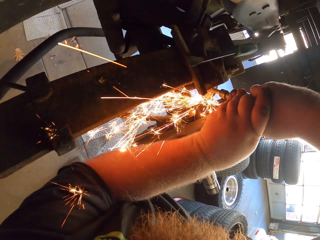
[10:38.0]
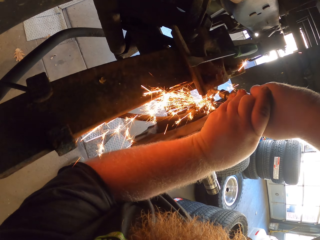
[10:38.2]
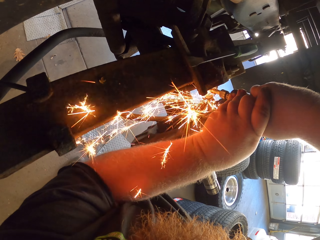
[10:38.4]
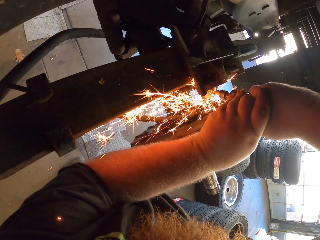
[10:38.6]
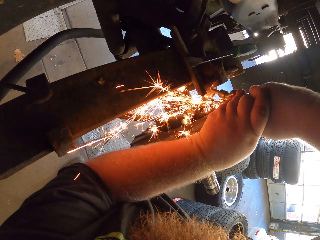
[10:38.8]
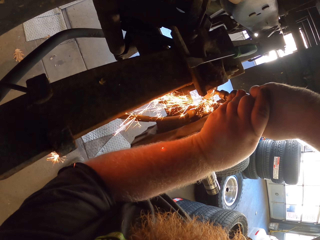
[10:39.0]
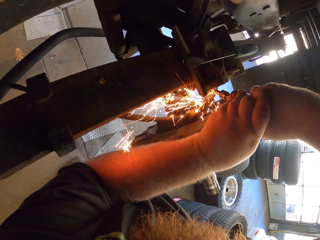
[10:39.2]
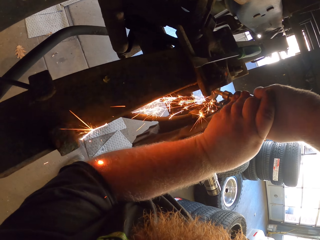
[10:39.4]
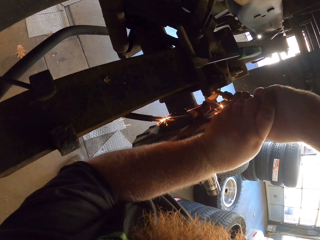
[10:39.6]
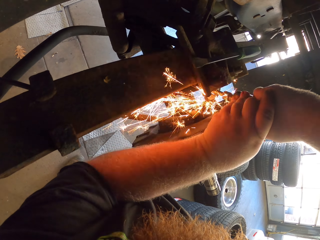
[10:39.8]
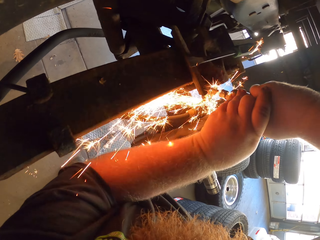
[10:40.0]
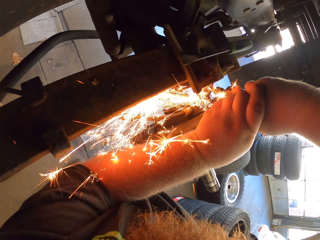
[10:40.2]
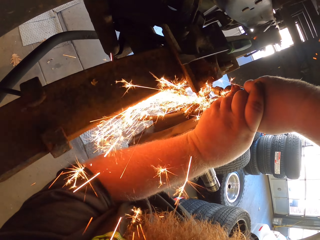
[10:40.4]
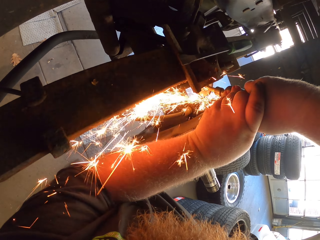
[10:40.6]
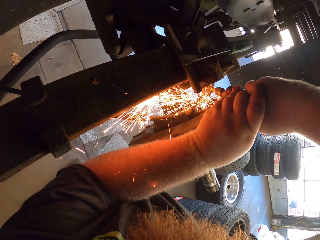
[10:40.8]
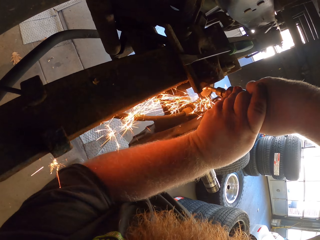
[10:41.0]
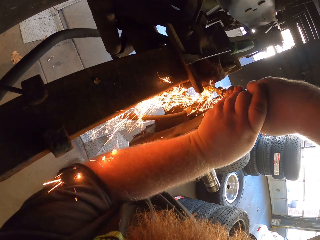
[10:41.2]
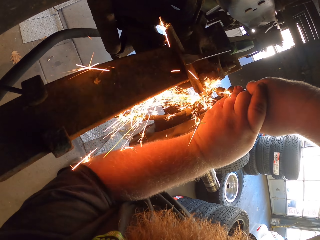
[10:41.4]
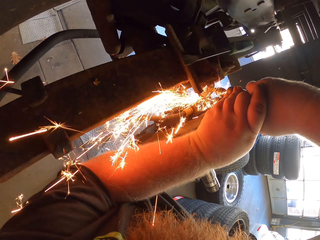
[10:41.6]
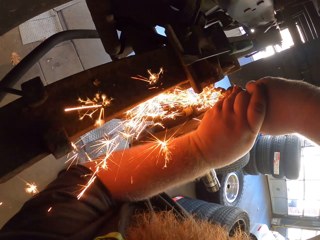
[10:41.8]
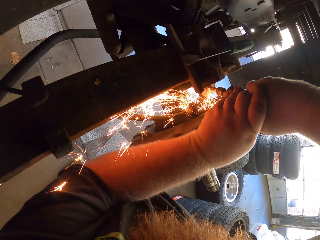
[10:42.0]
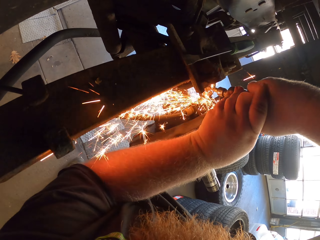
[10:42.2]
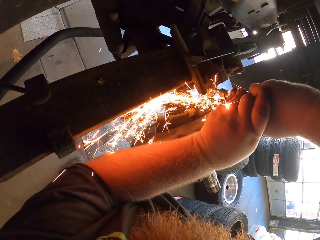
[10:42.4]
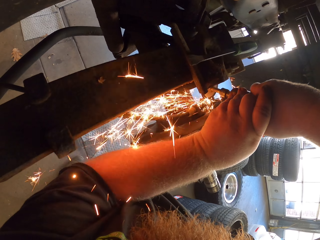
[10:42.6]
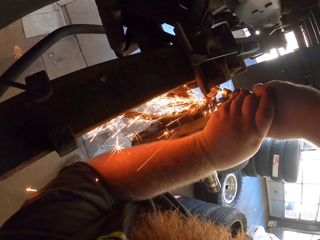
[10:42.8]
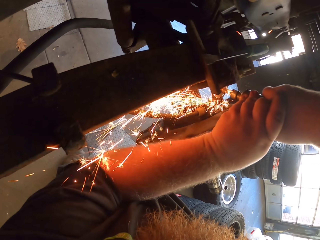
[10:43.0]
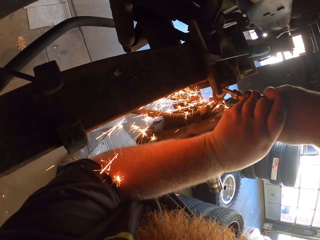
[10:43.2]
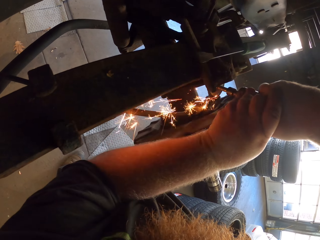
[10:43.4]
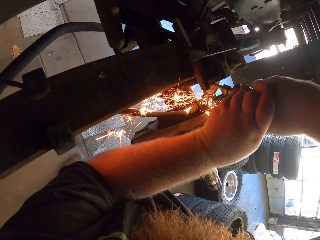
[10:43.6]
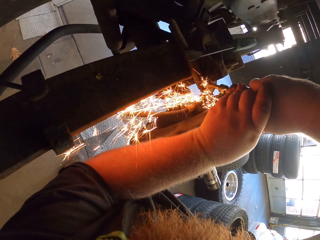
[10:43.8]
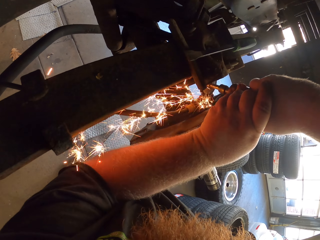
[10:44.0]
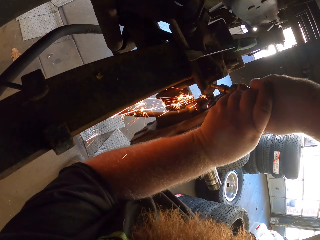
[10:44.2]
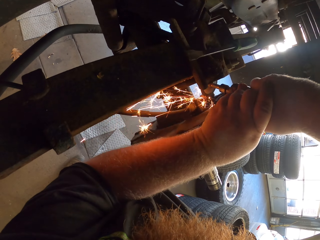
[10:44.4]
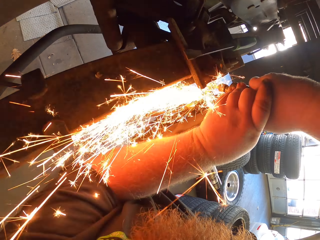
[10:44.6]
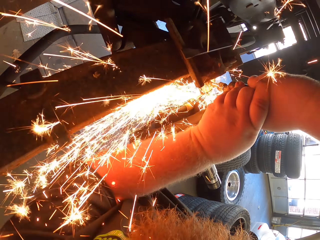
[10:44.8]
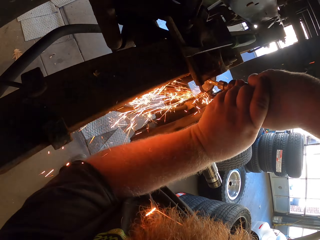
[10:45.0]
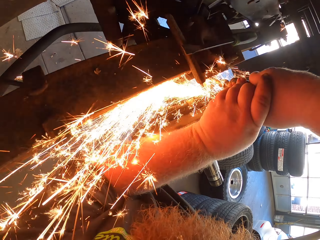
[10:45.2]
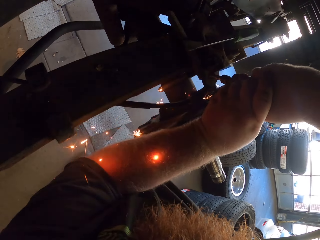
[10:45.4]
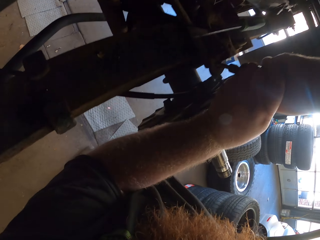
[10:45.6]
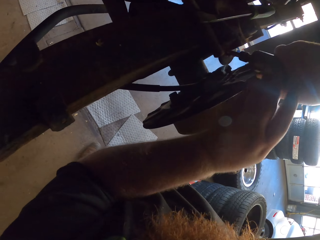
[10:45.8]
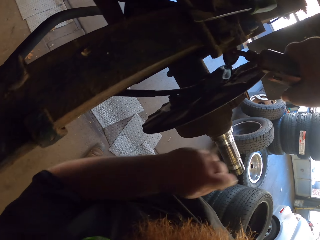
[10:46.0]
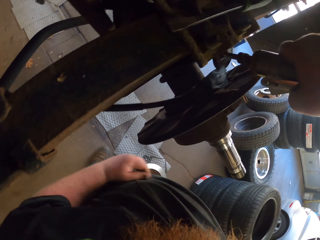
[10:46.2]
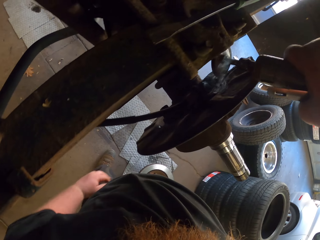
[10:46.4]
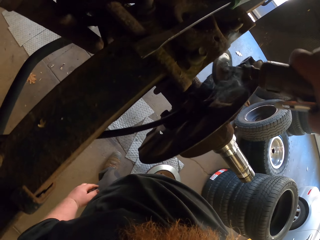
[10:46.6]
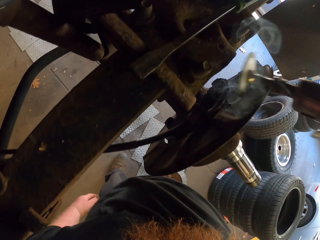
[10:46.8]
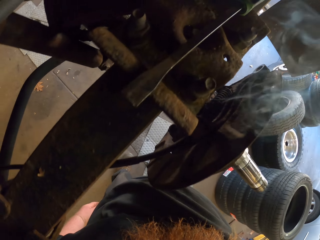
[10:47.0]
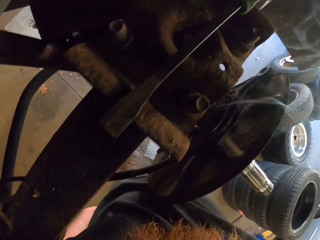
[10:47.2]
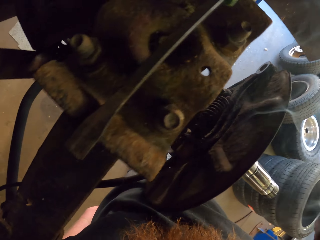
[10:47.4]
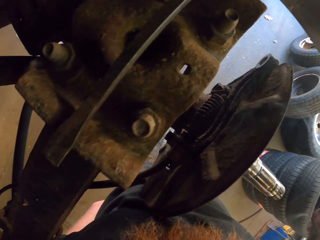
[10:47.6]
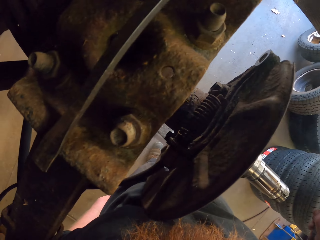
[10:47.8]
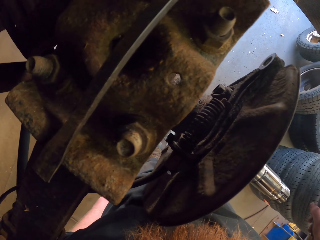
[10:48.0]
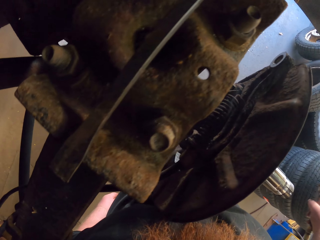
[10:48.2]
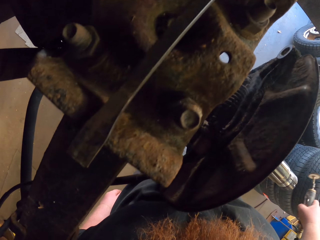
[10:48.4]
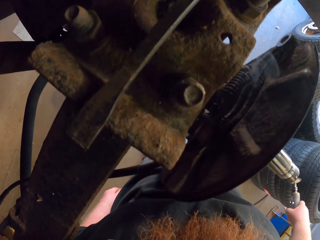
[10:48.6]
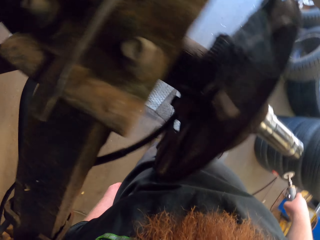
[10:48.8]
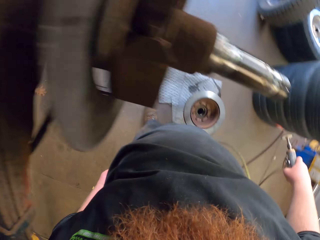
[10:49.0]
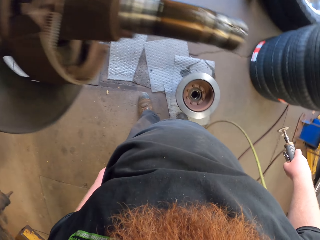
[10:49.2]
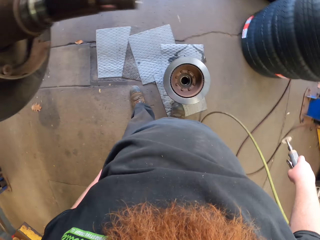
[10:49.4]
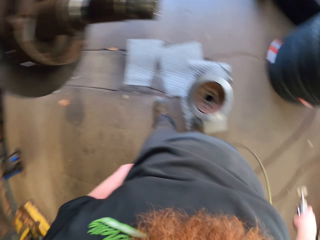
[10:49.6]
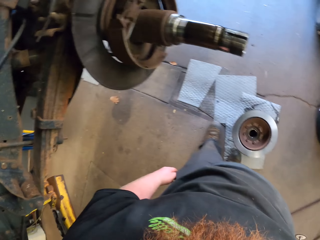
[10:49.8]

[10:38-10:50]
The camera wearer removes the grind cutting machine. They look around.

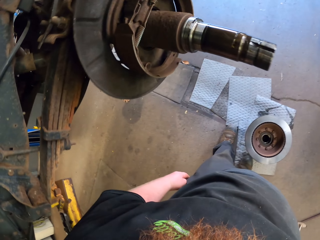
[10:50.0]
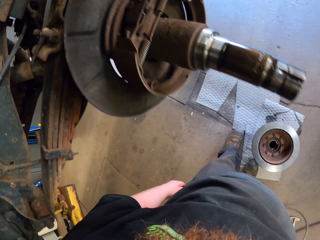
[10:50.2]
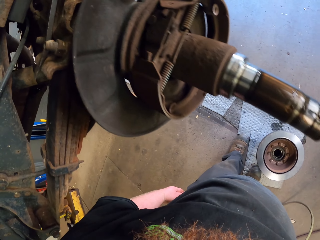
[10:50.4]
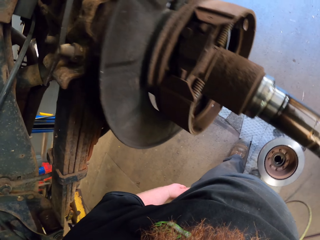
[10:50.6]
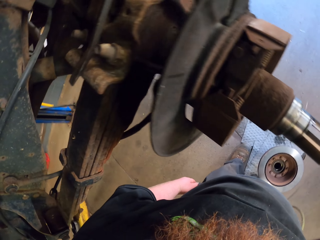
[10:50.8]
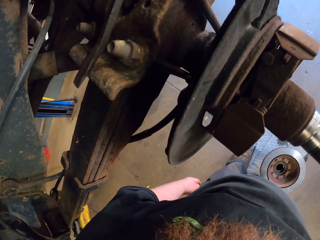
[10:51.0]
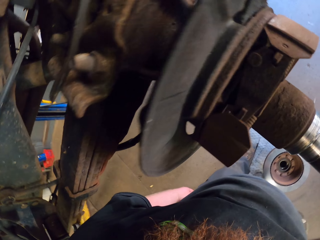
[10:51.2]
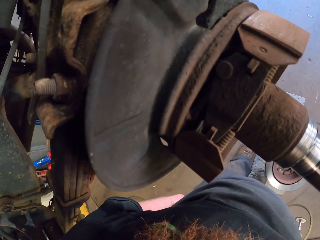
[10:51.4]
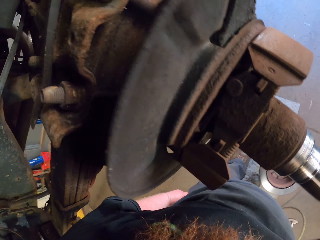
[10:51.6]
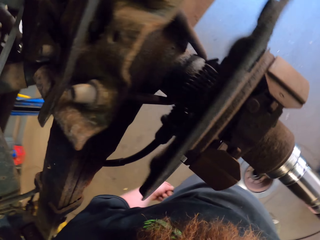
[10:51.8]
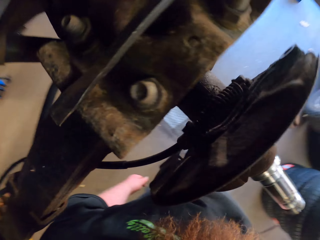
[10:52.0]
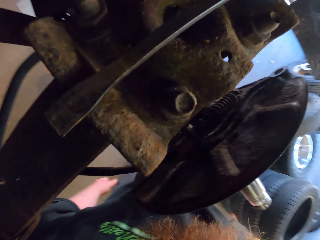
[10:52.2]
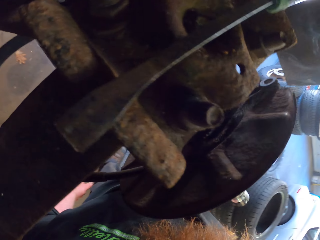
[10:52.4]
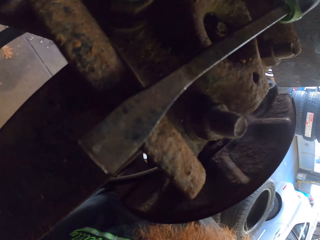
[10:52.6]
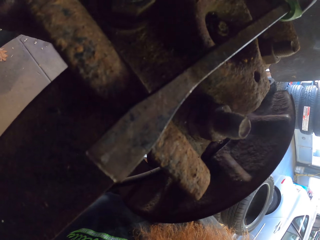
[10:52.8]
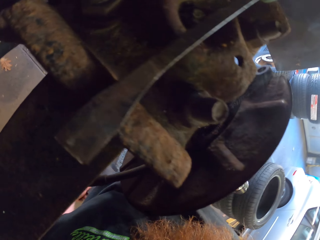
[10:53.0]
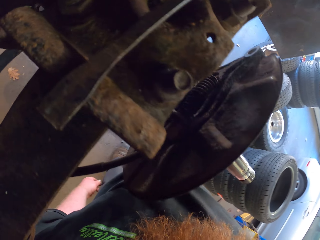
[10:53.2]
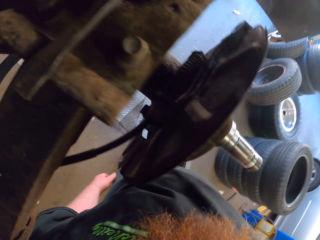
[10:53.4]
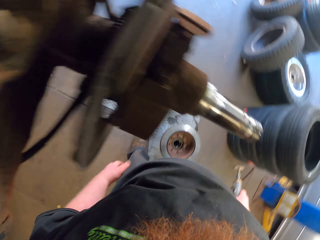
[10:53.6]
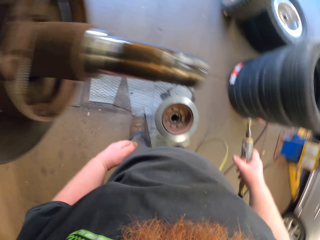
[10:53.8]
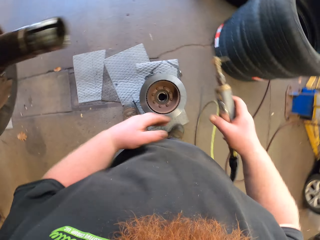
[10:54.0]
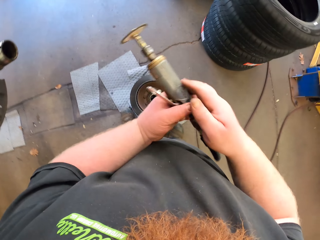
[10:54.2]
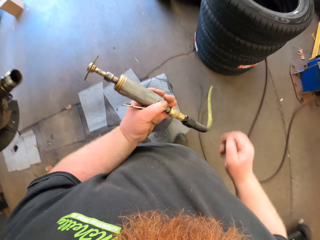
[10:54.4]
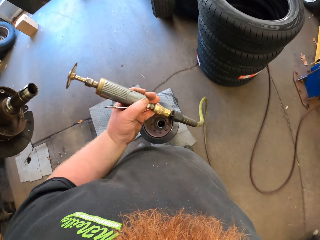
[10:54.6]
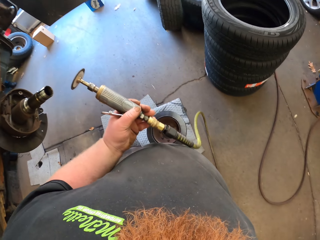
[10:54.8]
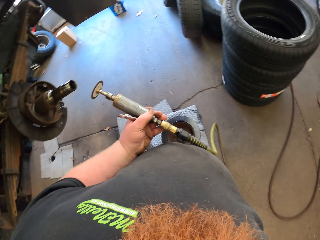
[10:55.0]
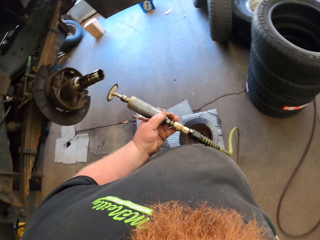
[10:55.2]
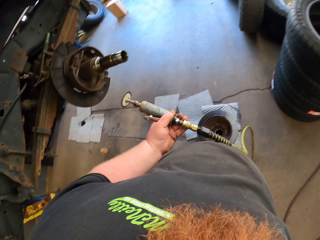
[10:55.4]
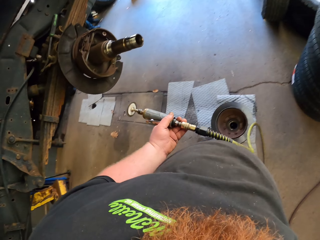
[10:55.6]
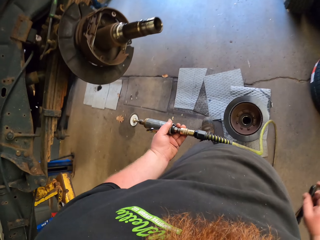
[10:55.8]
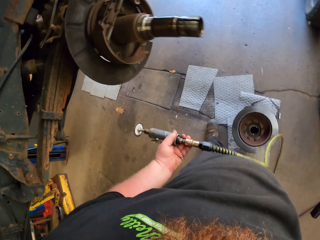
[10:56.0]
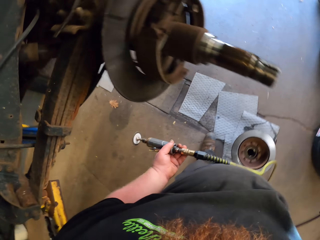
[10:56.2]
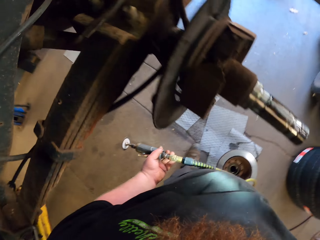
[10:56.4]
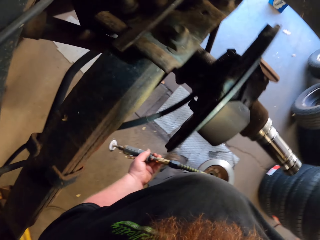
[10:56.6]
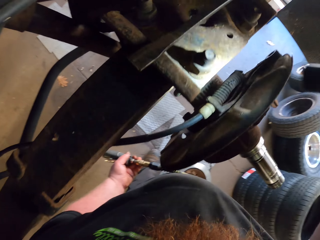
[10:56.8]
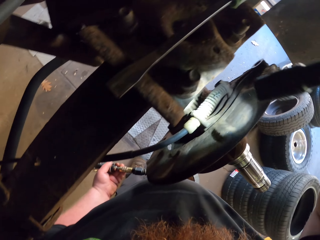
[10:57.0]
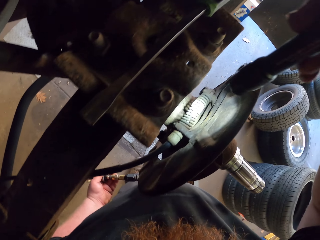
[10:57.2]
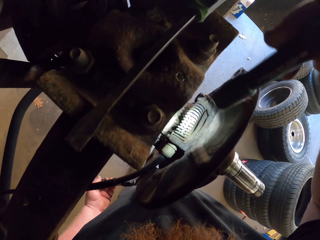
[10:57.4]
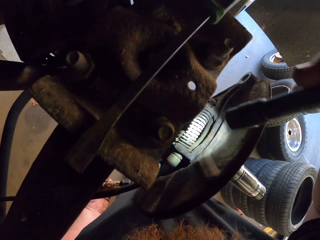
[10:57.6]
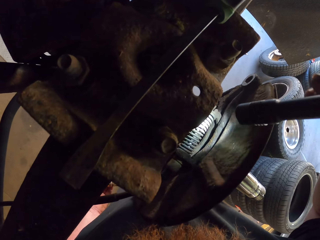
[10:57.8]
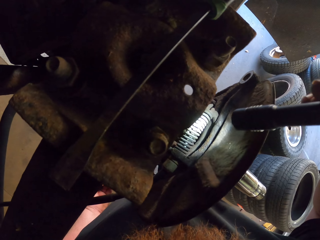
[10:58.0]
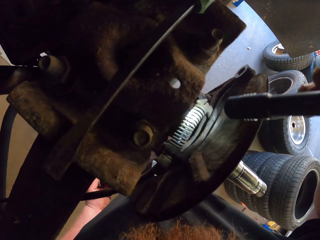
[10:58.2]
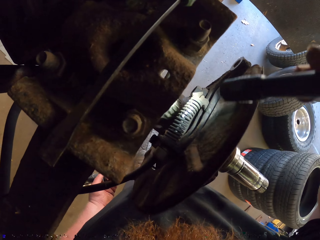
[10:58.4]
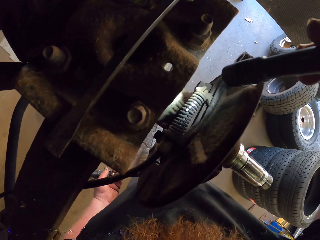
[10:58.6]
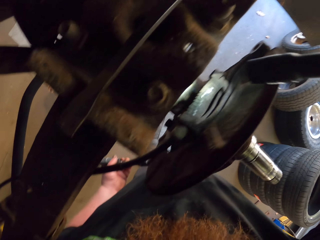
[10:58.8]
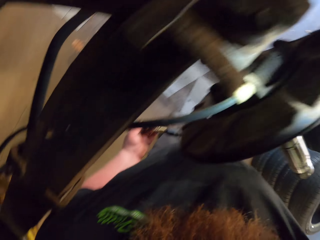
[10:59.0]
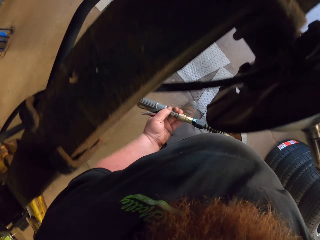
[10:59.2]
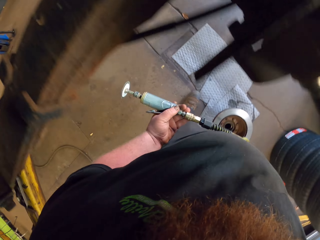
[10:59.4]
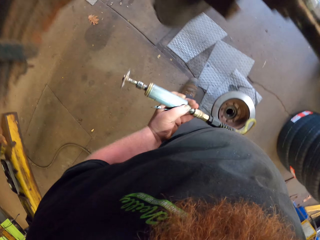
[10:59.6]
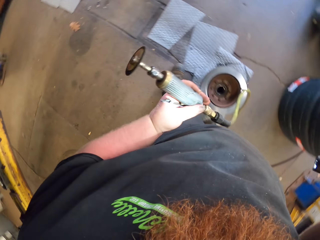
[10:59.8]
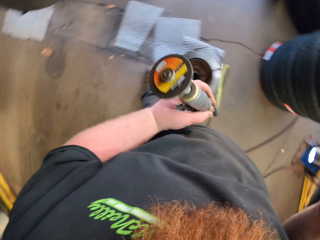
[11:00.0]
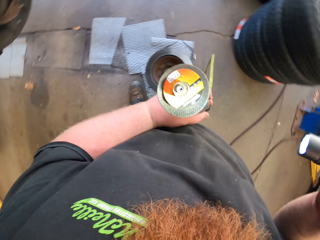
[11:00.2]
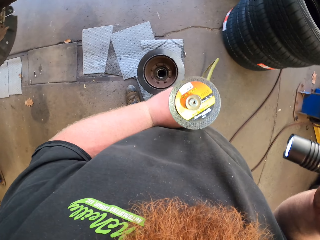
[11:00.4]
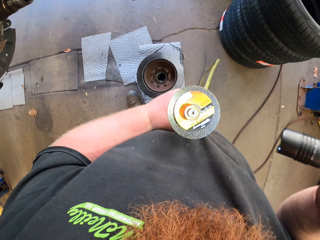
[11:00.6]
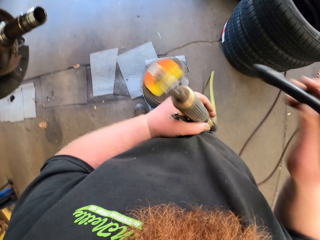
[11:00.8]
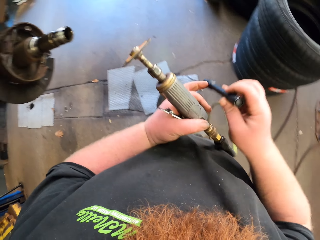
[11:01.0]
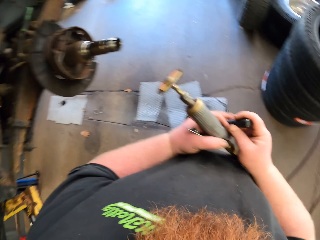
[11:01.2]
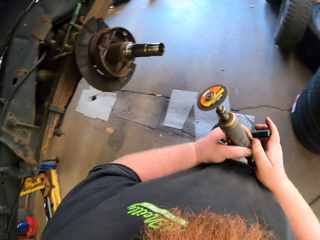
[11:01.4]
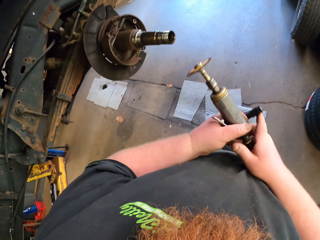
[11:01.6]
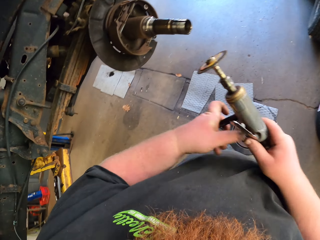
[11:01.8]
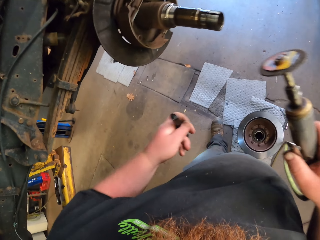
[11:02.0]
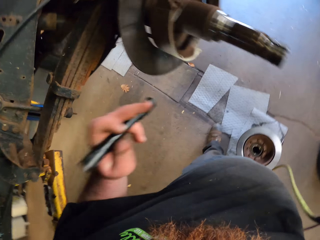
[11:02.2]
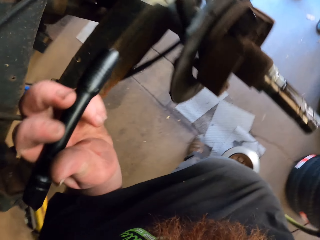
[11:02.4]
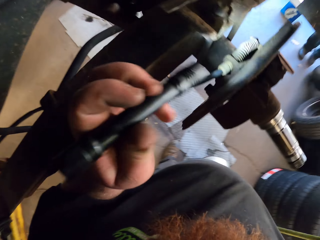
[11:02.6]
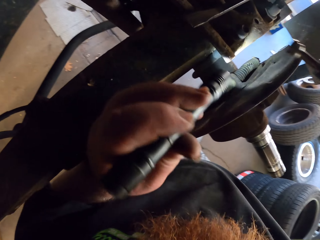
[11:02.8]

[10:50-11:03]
The camera wearer holds the grind cutting machine with the left hand. He removes a torch from his pockets. He uses the torch light to look at the brake cable. He stops to look at the brake cable. He uses the torch light to look at the grind cutter machine. He exchanges the torch to the left hand. He holds the grind cutting machine with the right hand.
